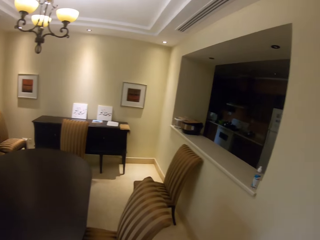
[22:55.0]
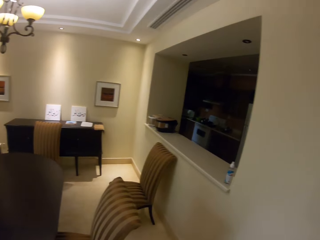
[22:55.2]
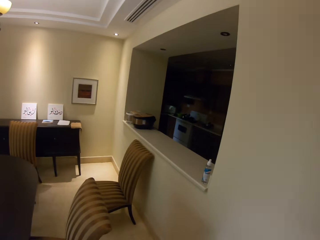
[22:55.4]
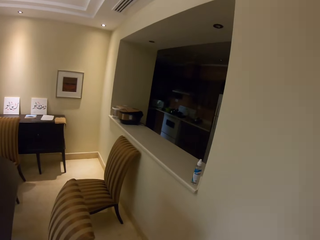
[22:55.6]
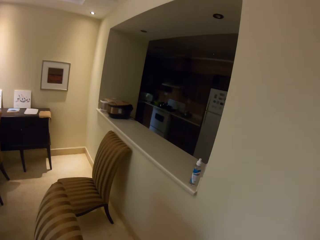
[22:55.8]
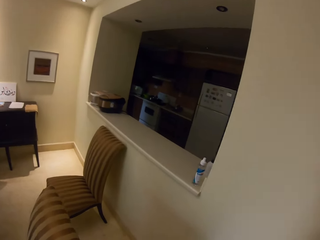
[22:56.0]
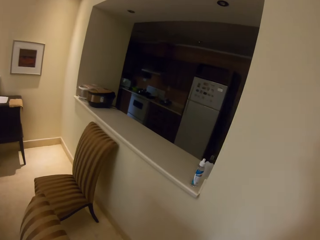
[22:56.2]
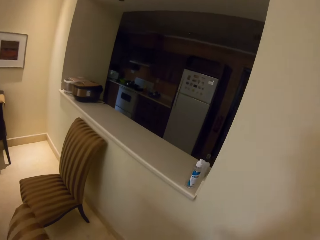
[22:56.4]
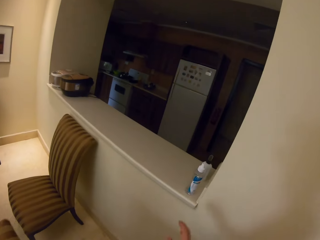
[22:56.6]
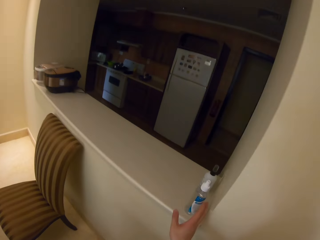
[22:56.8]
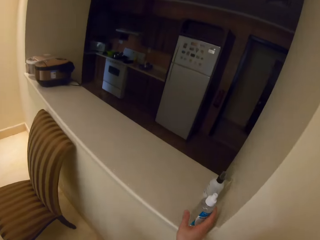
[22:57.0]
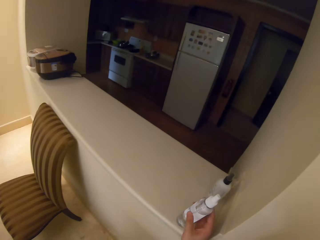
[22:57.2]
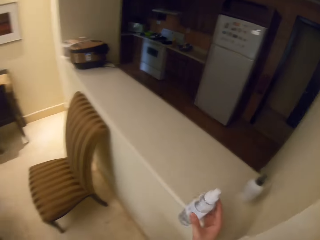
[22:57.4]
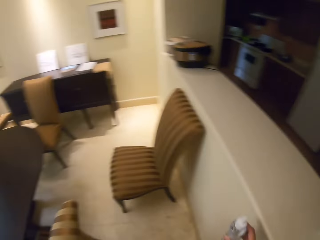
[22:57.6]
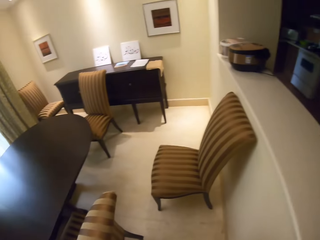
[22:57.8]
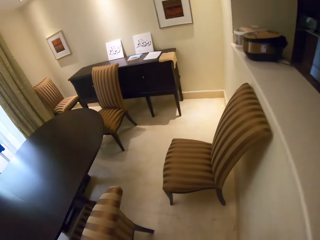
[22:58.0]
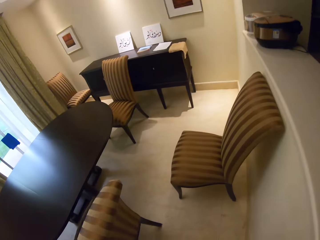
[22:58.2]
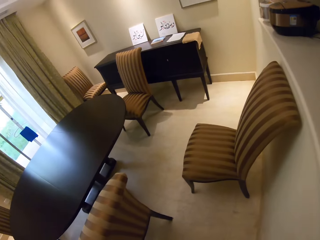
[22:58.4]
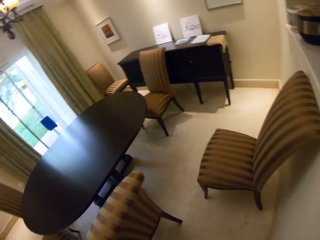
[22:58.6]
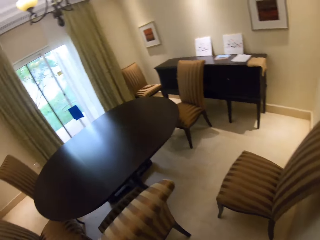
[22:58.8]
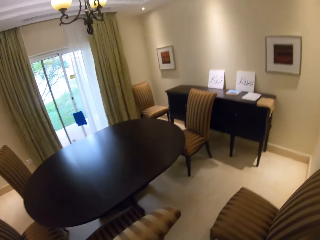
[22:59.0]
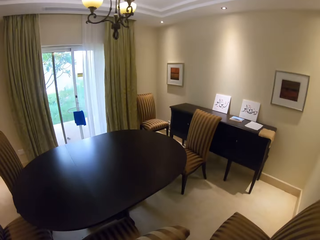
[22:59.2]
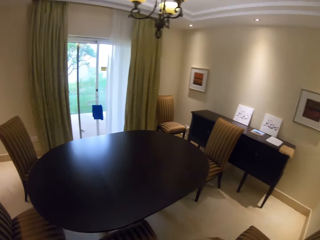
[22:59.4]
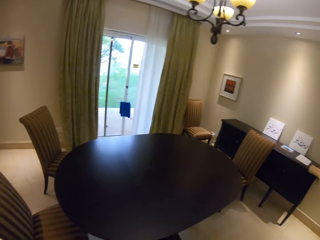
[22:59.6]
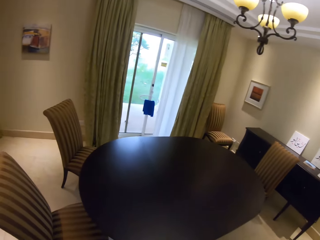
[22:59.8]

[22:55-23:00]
The camera wearer walks to the kitchen counter. They take a bottle of sanitizer from the counter. They walk around in the house.

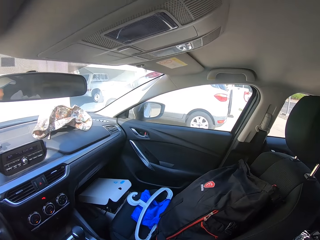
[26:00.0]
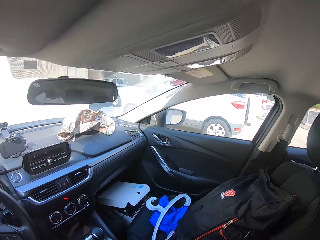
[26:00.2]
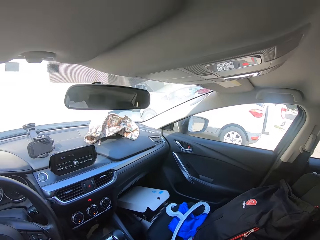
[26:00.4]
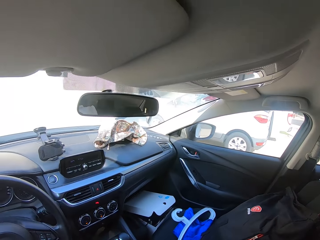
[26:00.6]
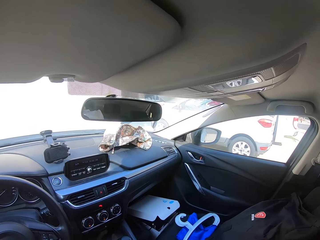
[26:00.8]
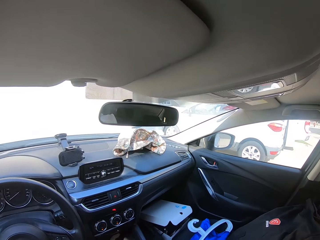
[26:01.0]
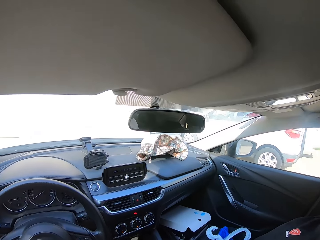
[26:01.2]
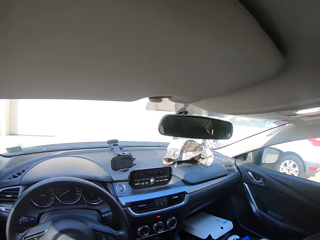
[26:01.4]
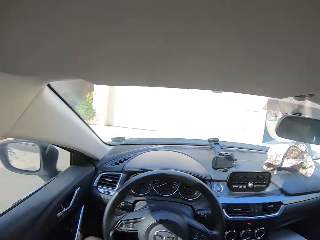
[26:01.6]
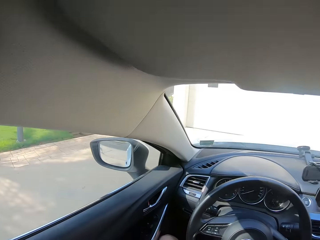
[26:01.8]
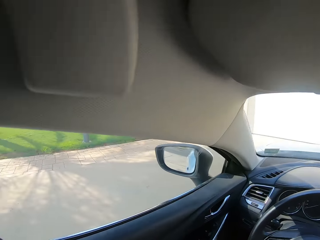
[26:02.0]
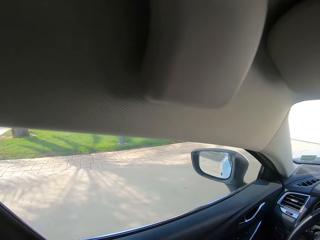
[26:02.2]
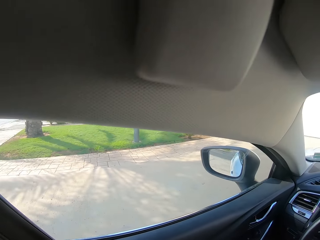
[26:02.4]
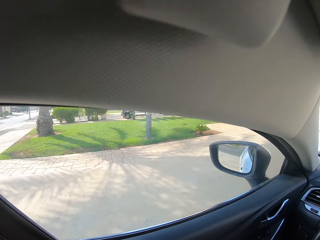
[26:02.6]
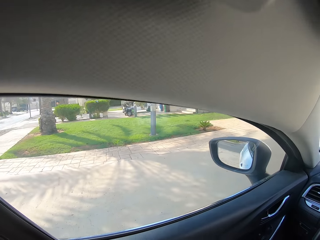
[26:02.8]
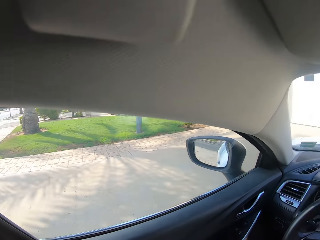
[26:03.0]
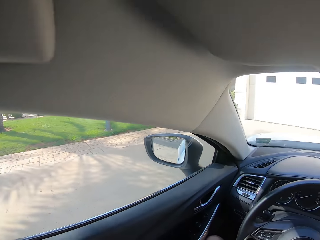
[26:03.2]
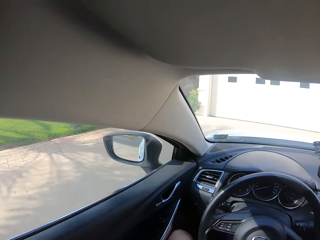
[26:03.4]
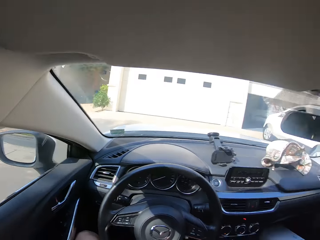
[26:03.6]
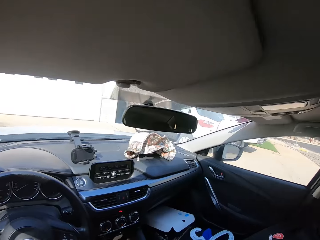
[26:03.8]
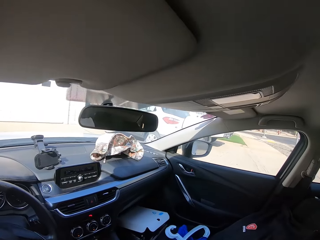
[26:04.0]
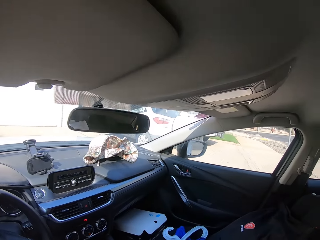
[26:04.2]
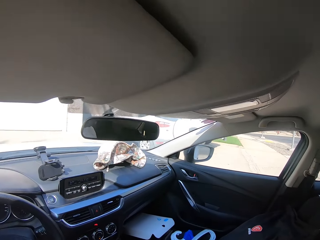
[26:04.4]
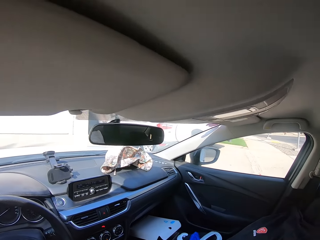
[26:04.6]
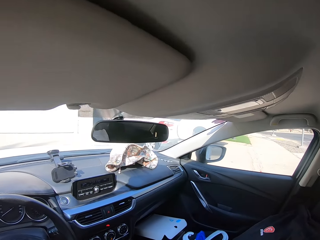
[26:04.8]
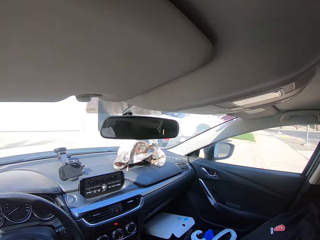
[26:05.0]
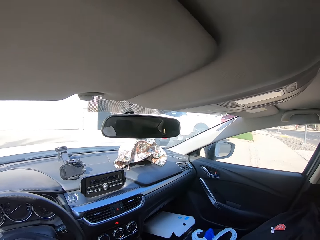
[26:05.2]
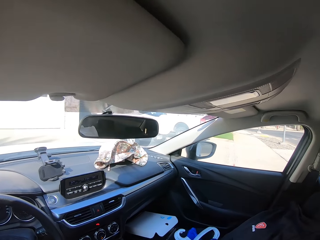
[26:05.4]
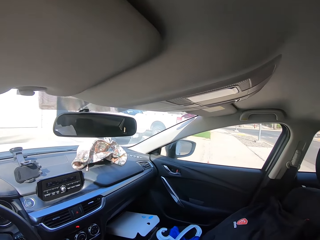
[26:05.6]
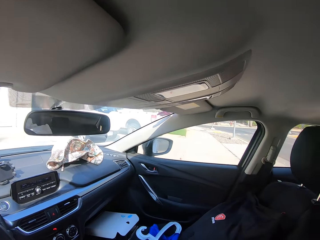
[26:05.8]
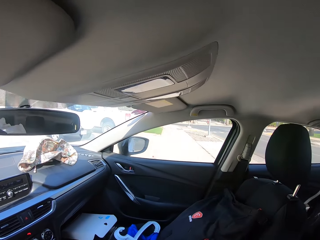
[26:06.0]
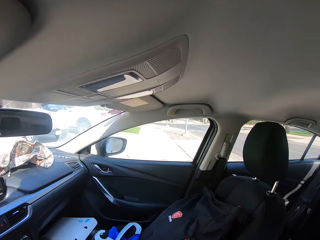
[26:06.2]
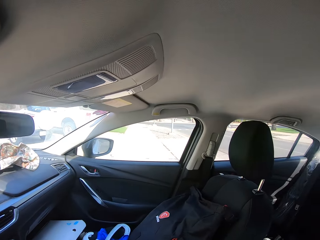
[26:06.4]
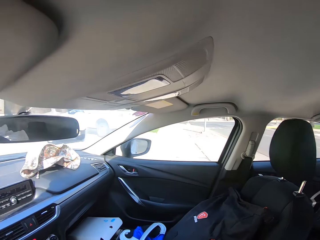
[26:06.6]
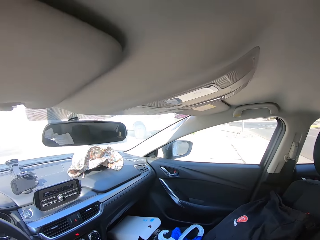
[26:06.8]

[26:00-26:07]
The camera wearer looks at the side mirrors.

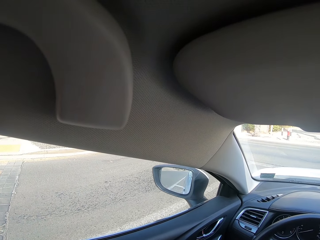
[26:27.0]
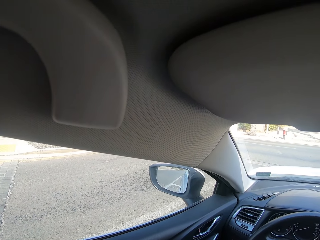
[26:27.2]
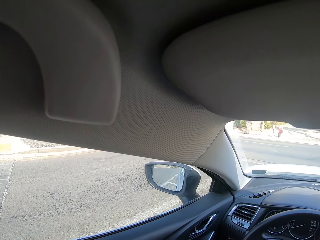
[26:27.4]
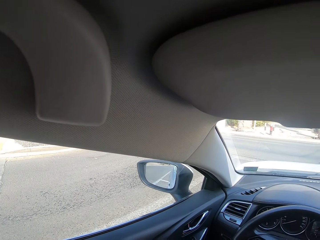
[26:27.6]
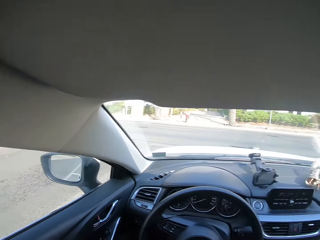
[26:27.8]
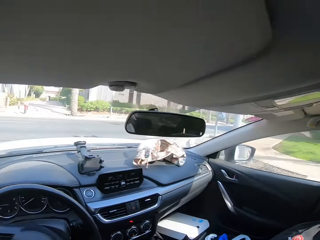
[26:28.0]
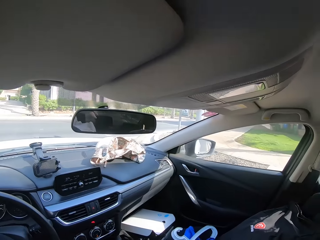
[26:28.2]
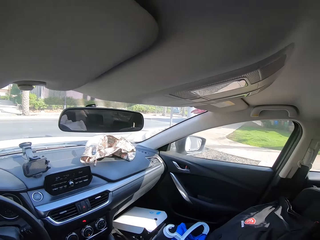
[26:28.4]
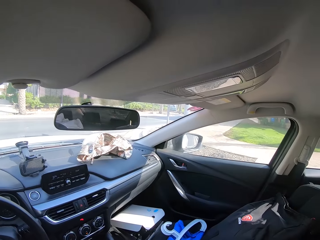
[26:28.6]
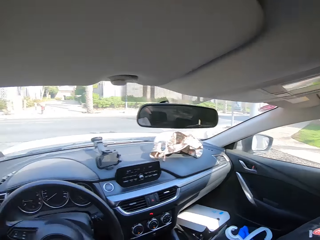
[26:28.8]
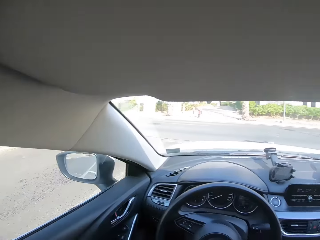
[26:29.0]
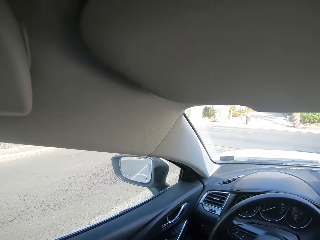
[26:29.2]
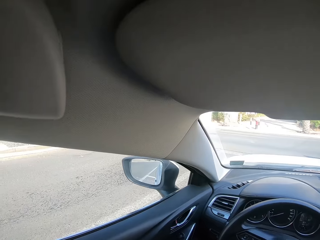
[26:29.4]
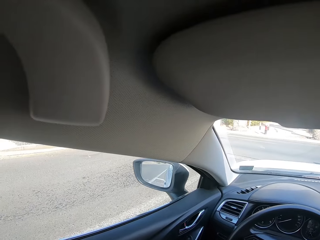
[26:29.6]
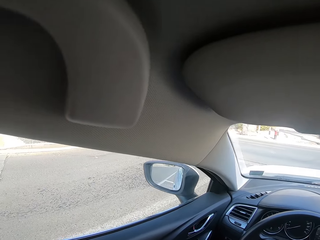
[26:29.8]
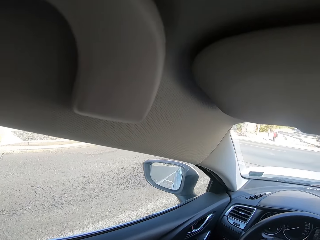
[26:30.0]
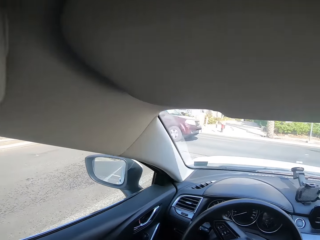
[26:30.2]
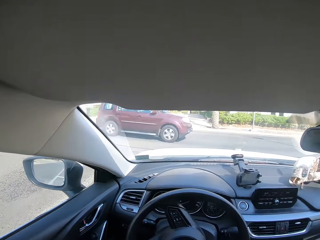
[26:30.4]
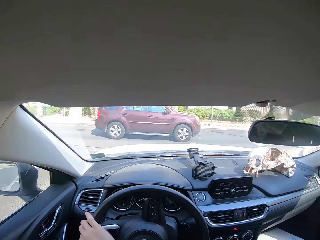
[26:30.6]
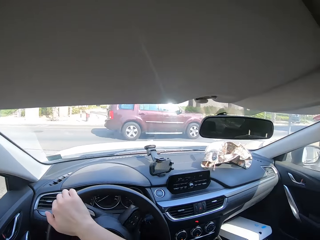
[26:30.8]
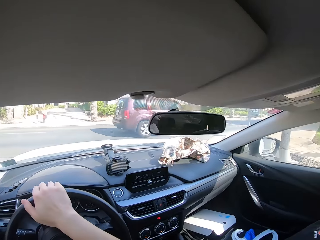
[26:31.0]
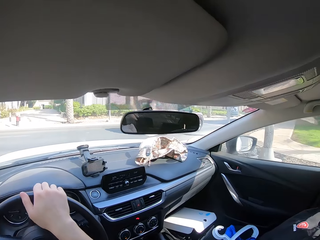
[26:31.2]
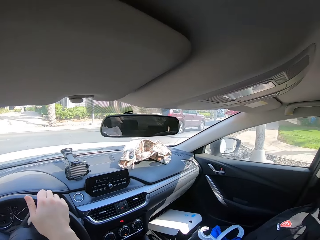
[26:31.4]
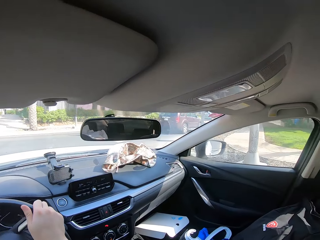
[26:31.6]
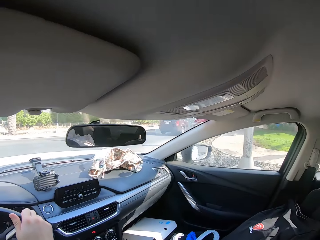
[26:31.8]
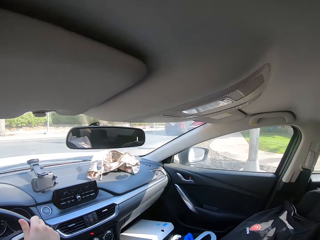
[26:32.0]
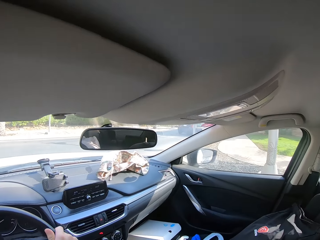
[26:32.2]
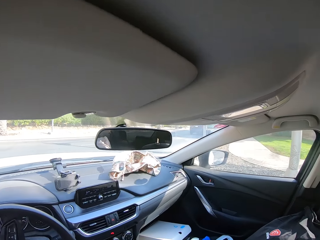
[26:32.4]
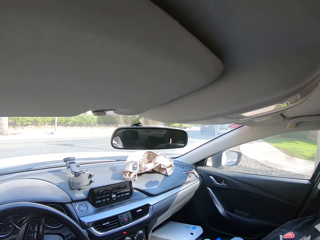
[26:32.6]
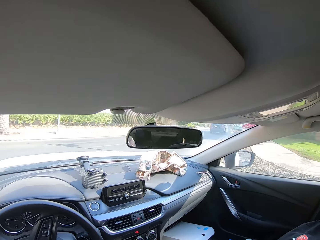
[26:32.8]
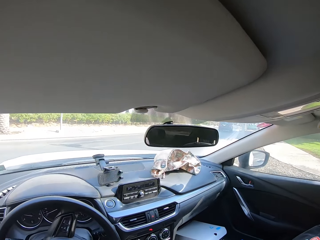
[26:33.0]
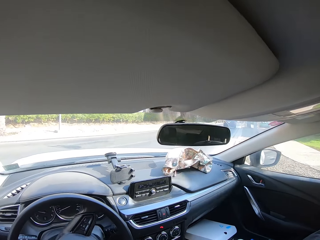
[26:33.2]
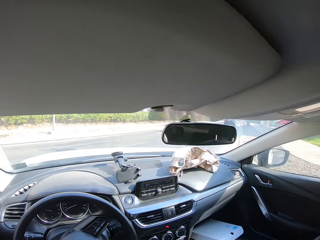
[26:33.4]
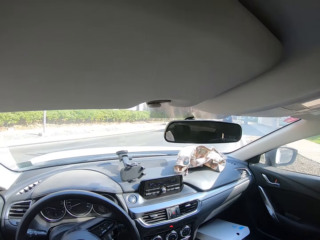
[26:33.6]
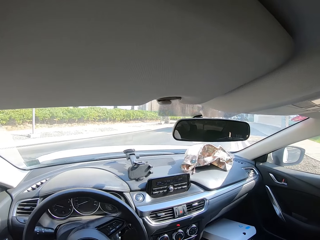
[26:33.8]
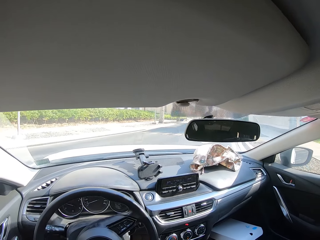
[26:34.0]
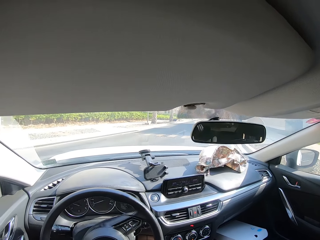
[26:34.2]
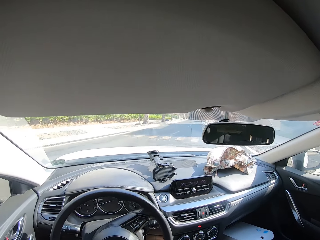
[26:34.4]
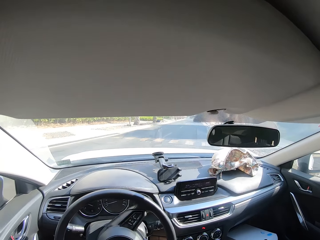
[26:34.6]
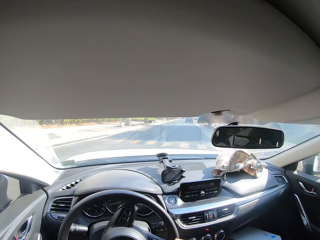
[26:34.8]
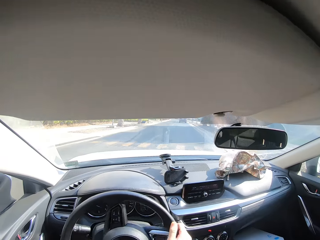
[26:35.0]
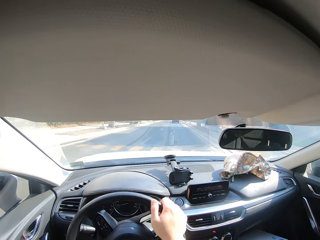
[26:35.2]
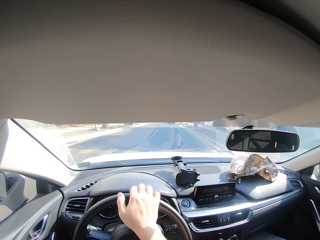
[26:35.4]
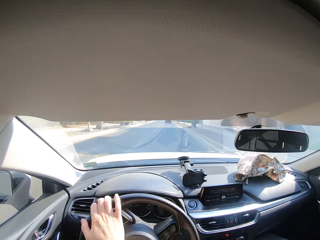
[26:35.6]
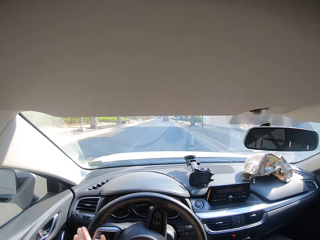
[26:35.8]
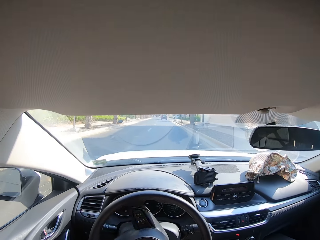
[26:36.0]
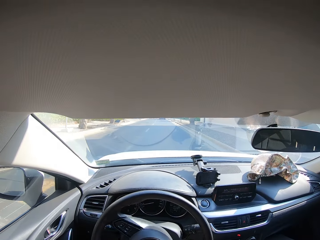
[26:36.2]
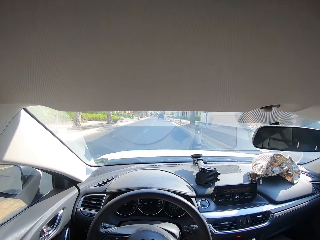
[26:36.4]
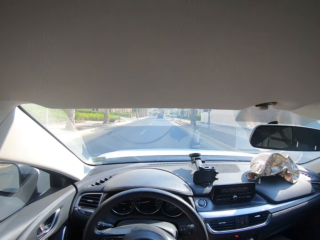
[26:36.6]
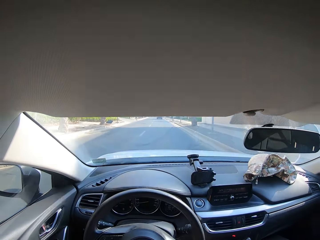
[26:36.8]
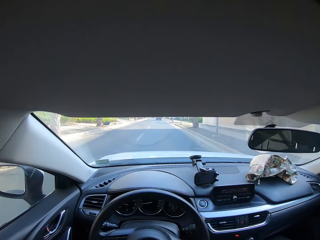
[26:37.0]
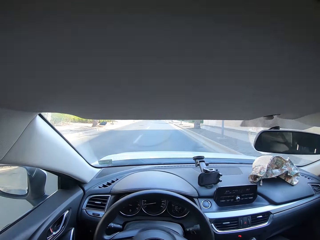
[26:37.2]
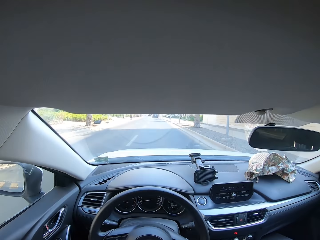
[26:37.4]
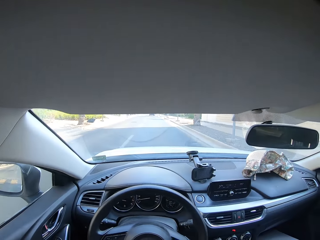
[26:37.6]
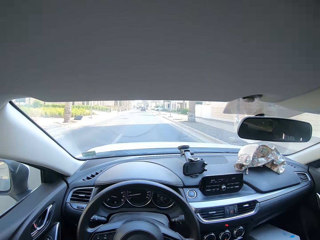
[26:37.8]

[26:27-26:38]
The camera wearer stops at the stop sign. They drive the car on the road.
